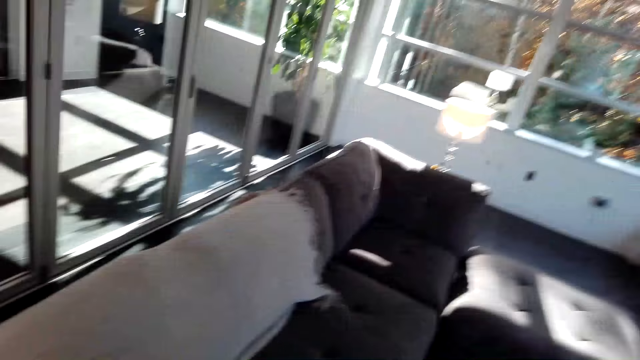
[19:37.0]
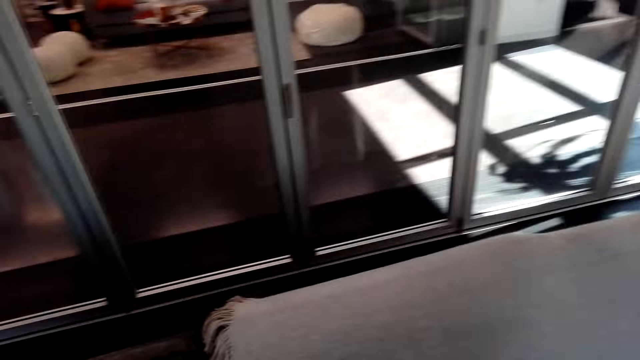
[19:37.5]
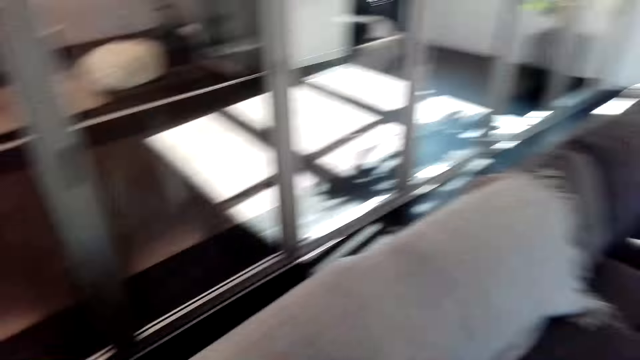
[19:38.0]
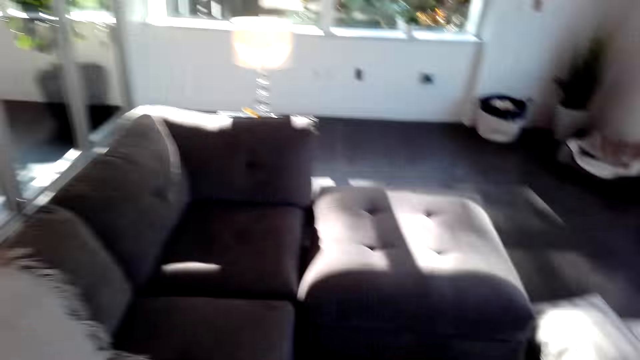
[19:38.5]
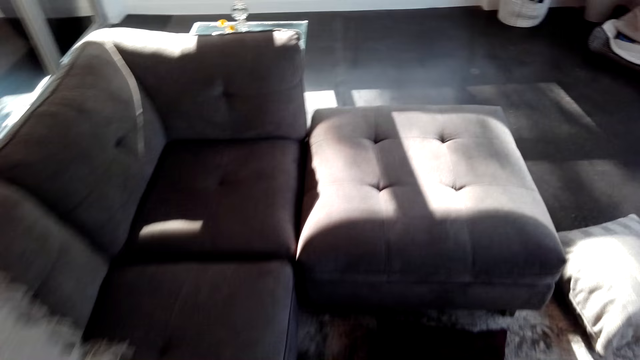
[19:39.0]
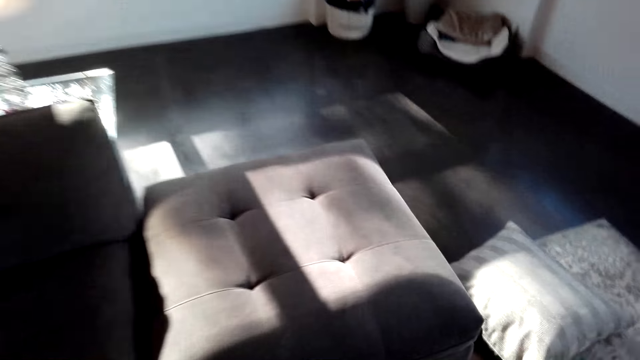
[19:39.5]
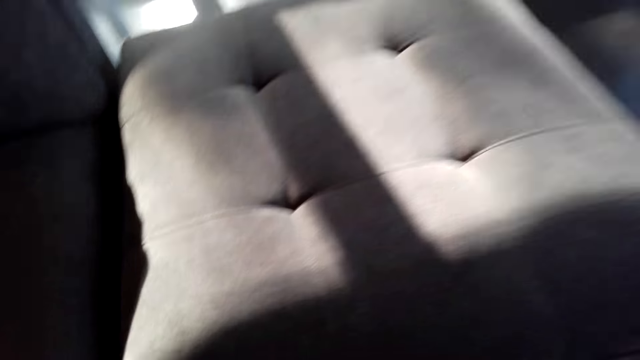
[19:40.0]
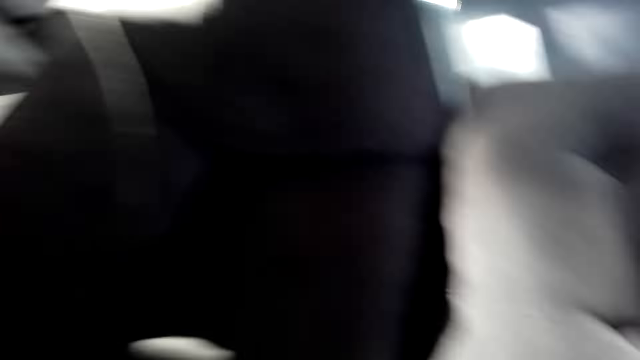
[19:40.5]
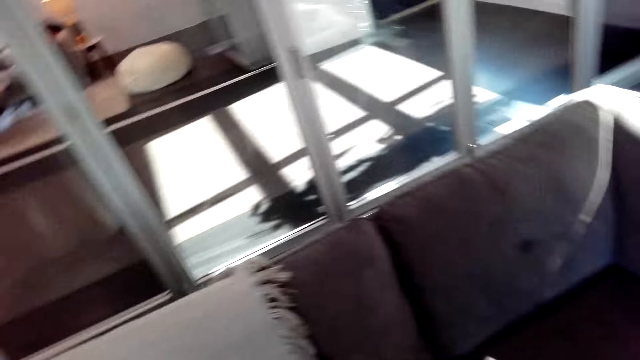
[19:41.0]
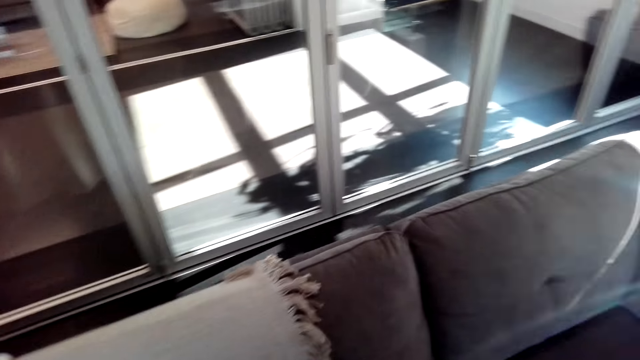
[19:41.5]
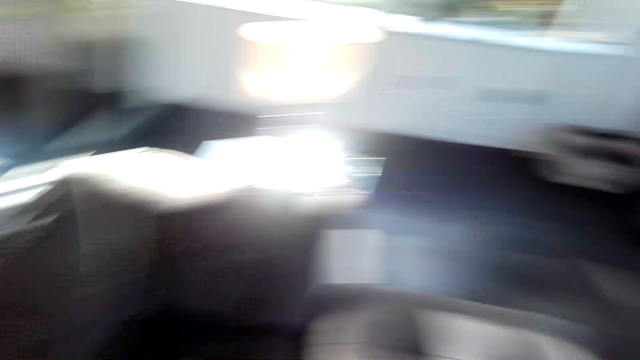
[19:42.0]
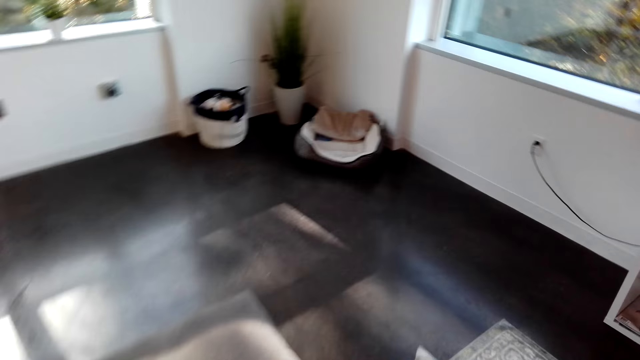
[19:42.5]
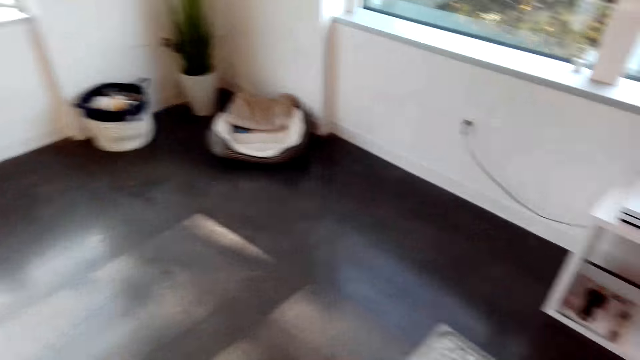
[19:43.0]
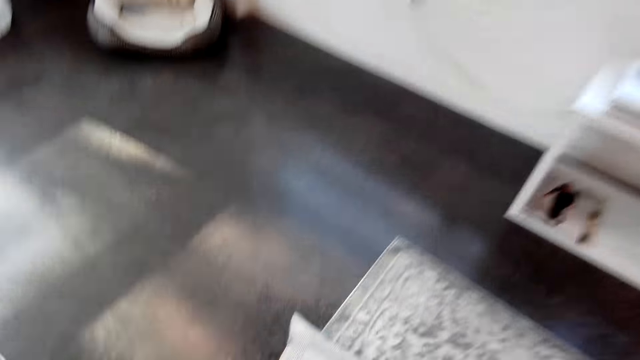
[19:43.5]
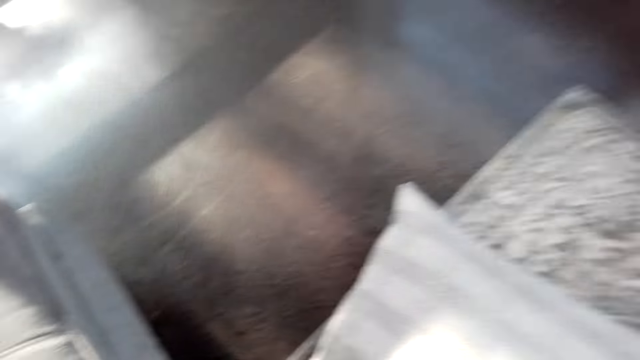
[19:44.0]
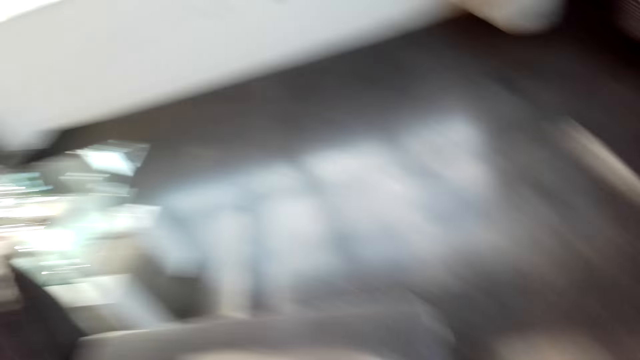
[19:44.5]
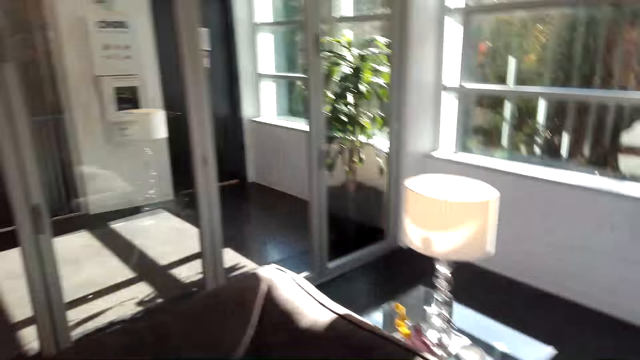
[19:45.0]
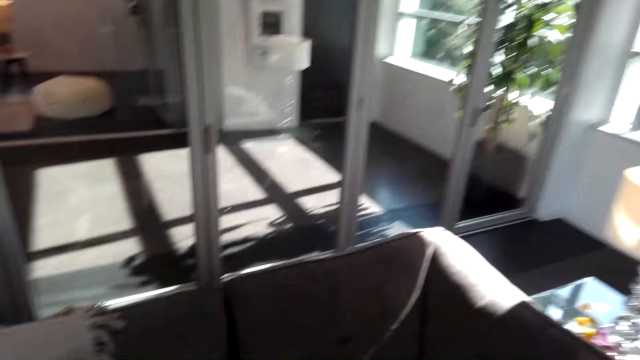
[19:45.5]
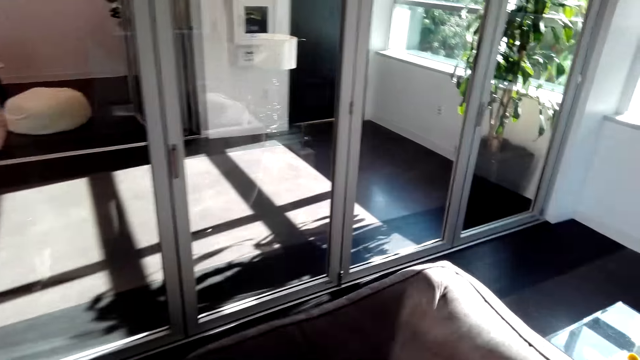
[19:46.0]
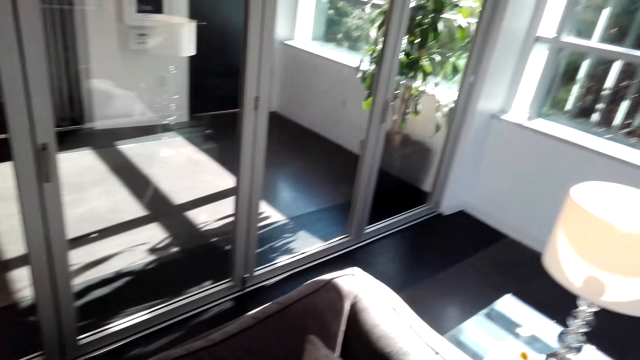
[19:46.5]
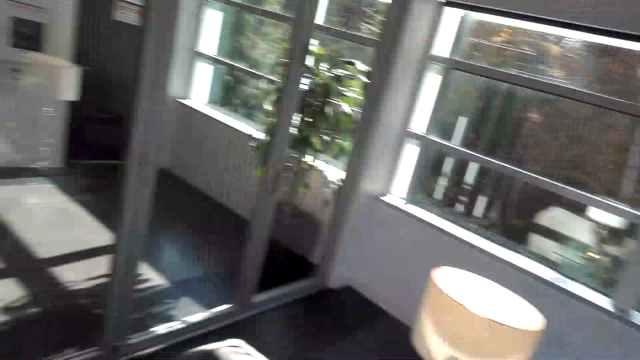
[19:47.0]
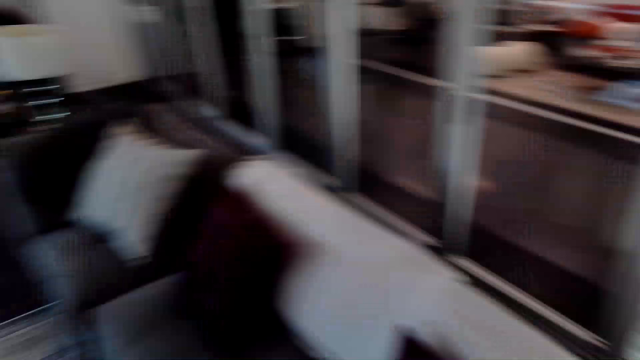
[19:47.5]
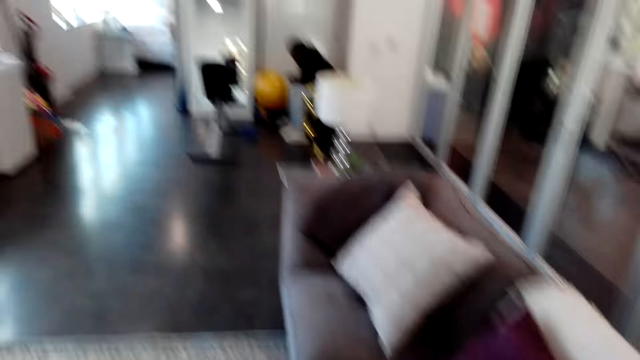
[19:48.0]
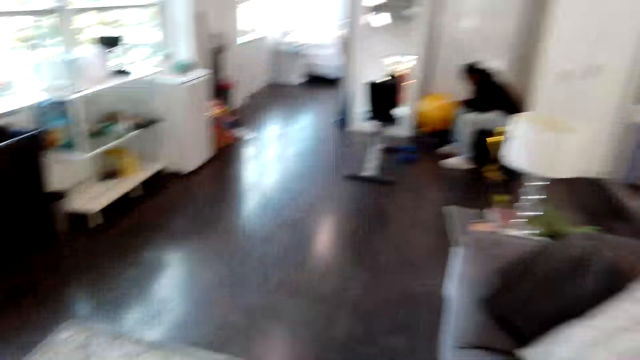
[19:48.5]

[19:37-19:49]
The camera wearer picks up a pillow and puts it on the couch.

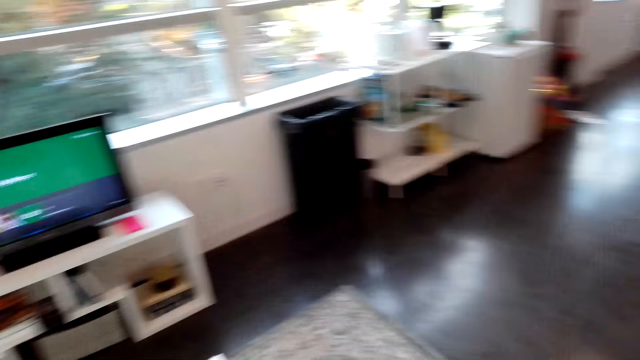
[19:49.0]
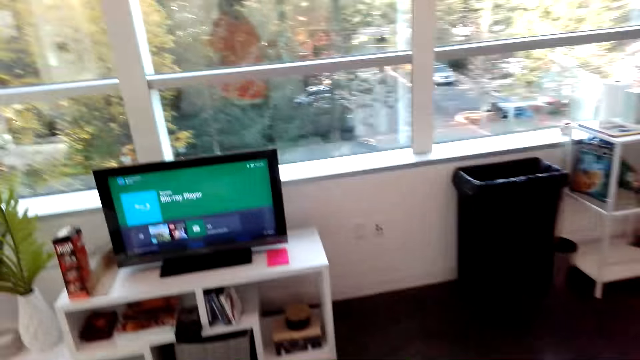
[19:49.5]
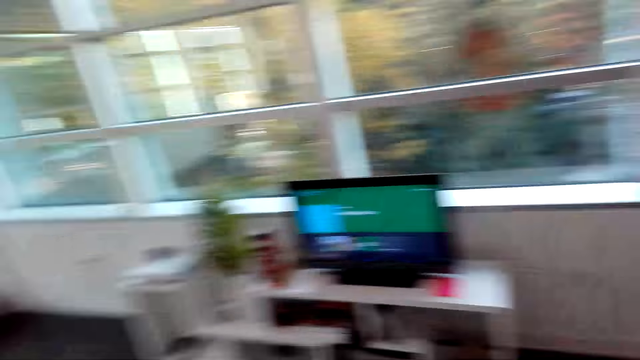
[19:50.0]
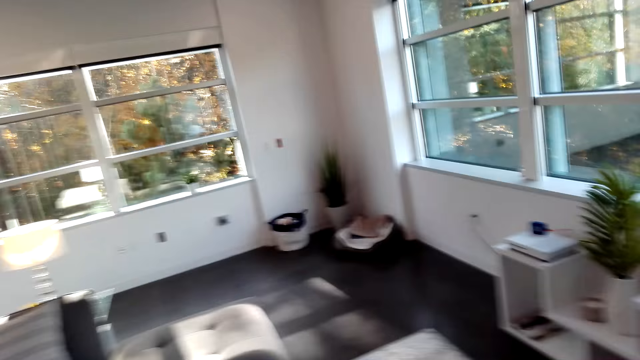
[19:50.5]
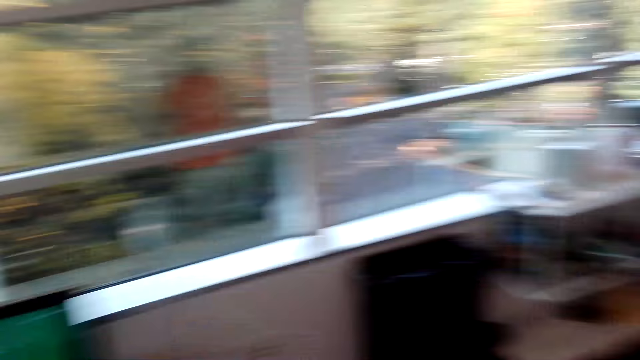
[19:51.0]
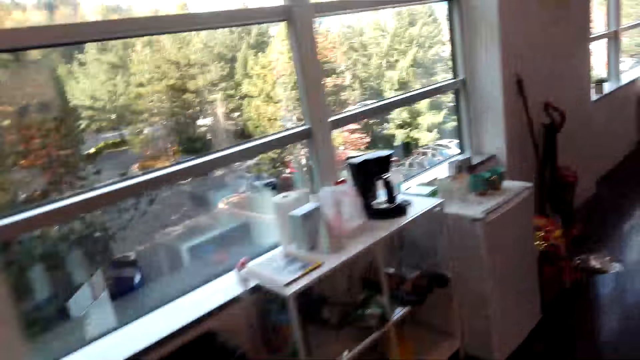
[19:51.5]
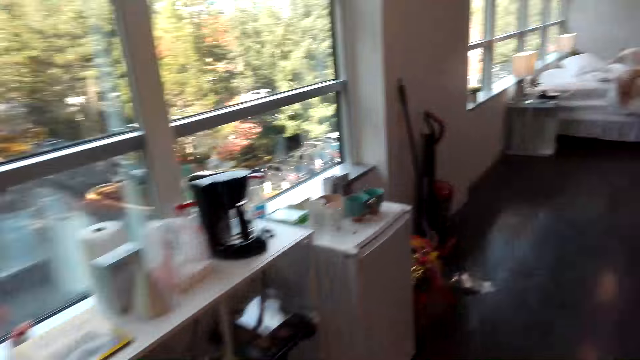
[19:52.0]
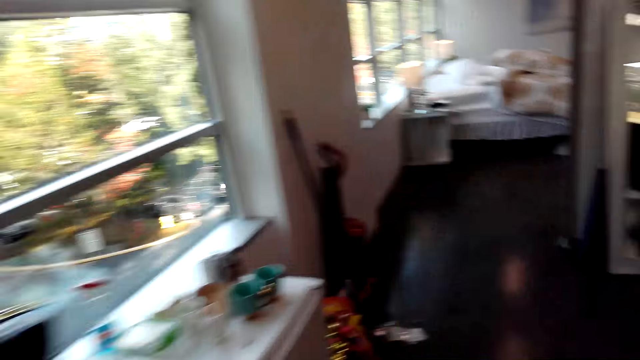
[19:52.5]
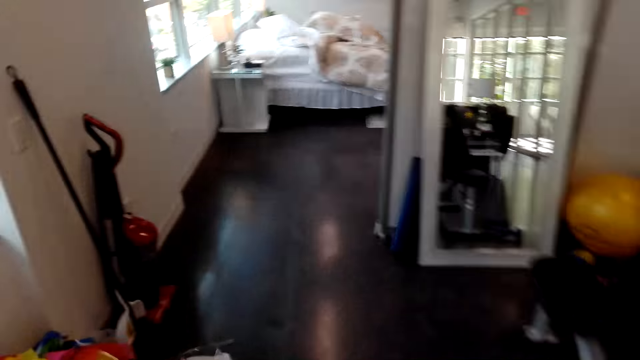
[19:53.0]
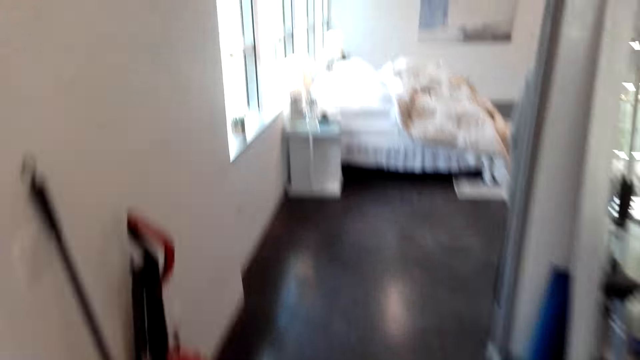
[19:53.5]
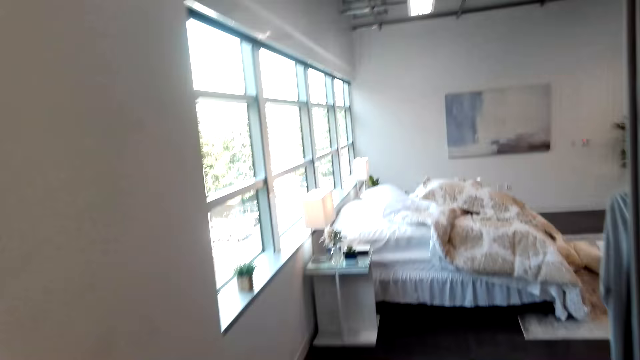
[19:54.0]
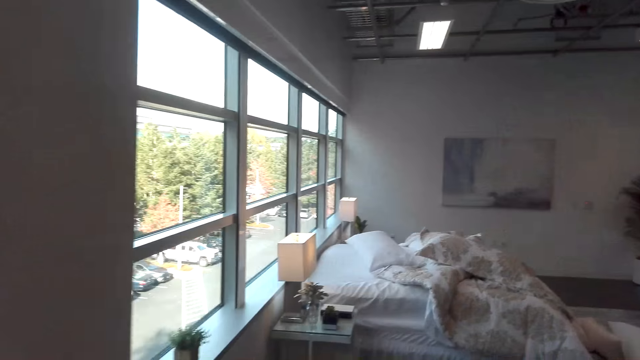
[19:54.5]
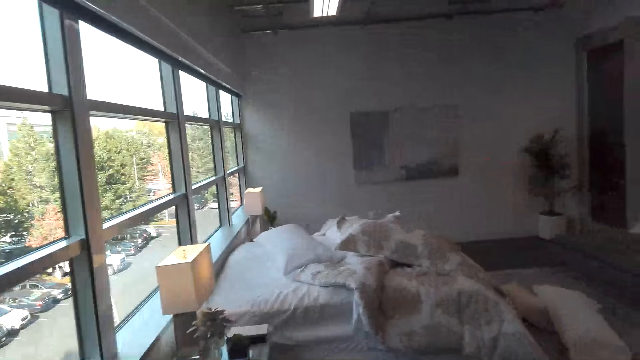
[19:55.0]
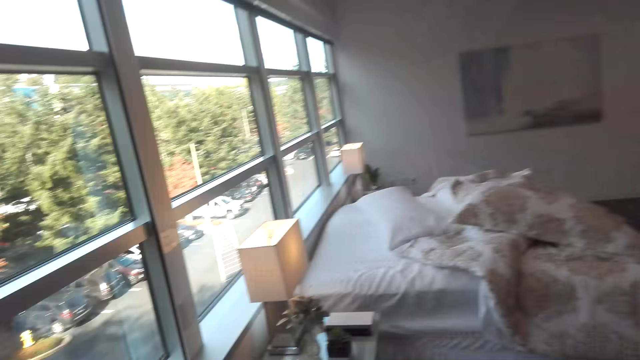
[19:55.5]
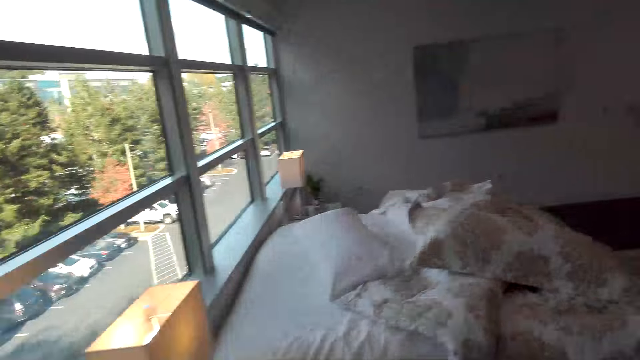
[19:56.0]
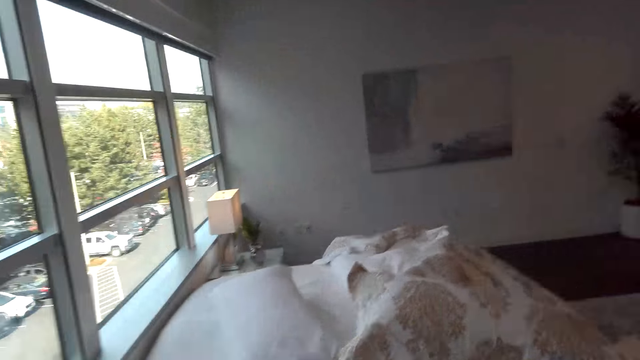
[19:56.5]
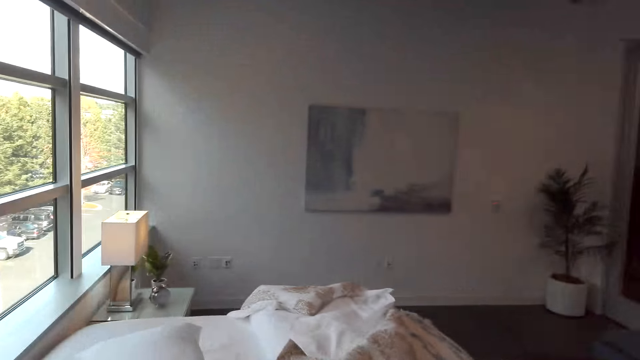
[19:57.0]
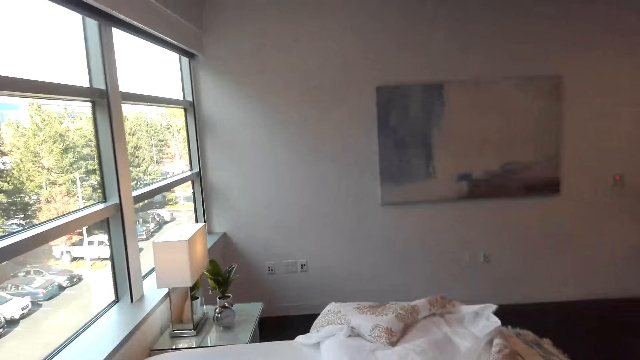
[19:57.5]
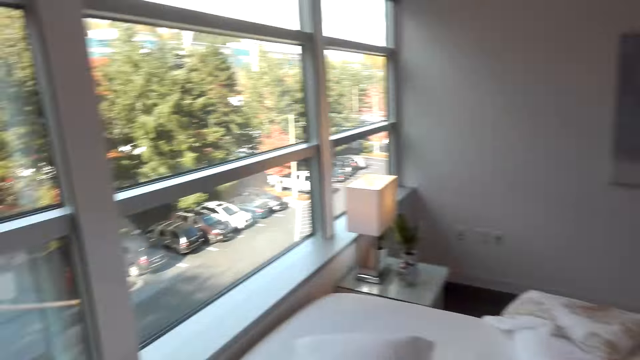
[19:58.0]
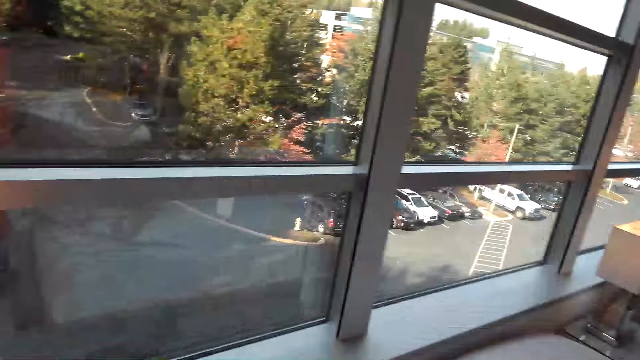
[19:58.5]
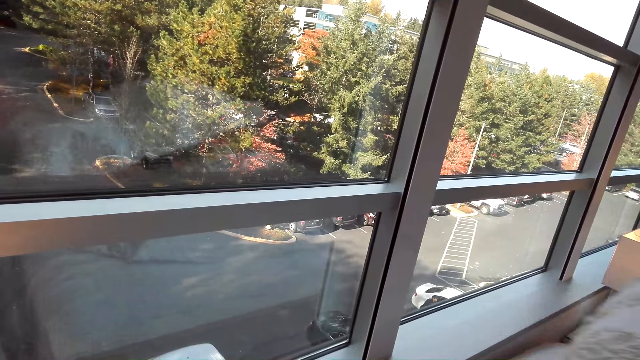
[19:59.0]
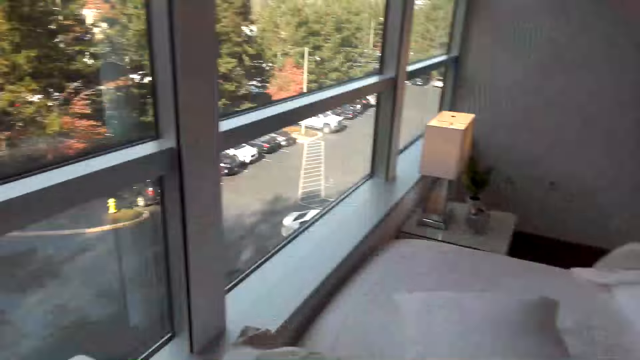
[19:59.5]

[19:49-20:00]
The camera wearer walks into a room.
